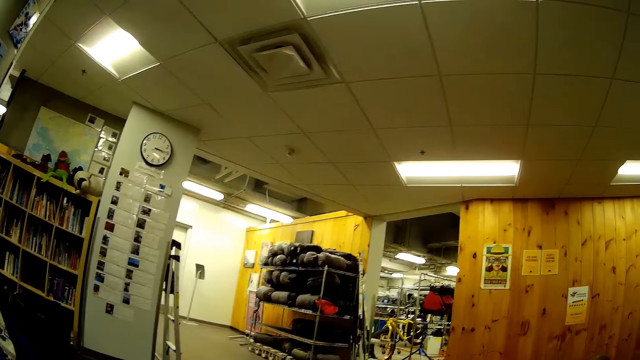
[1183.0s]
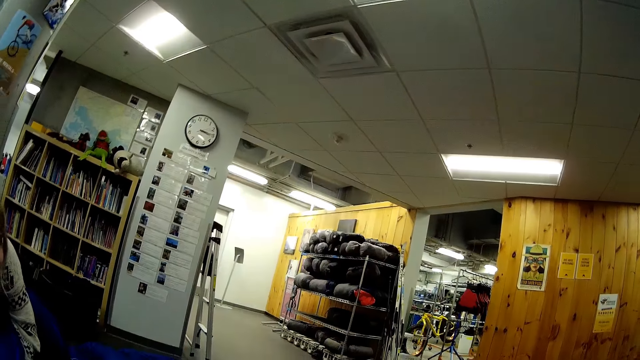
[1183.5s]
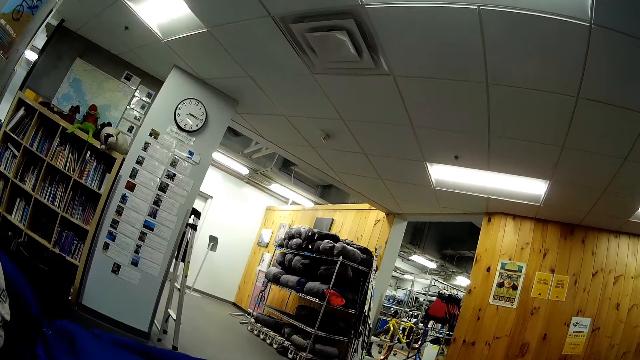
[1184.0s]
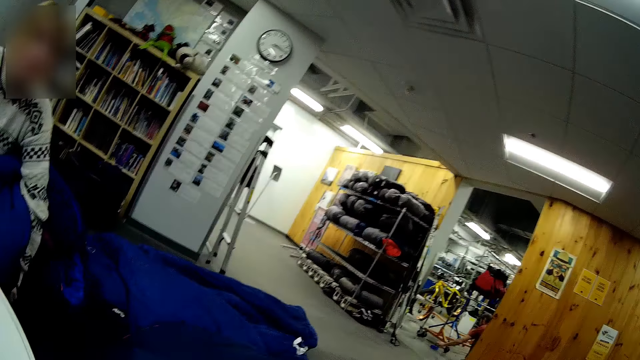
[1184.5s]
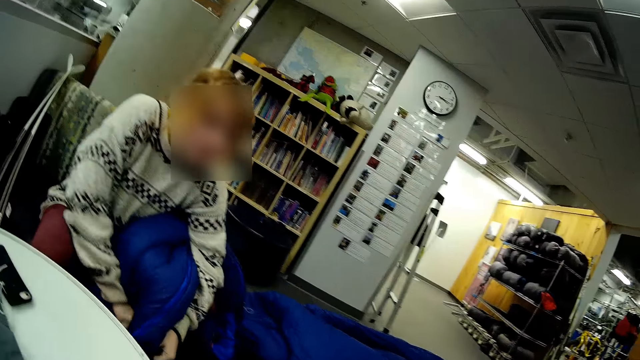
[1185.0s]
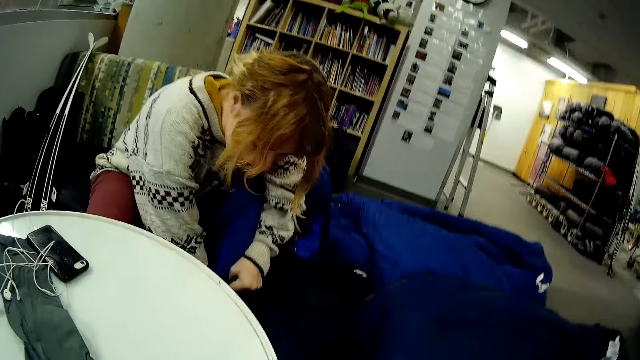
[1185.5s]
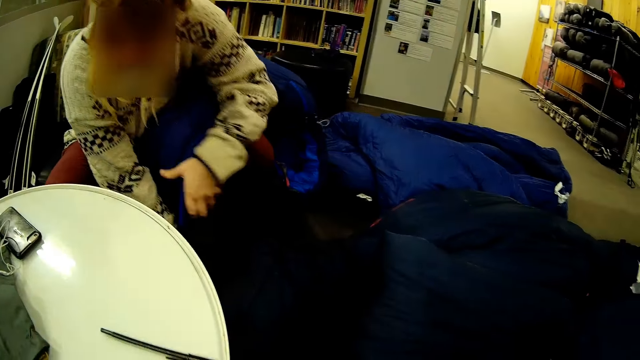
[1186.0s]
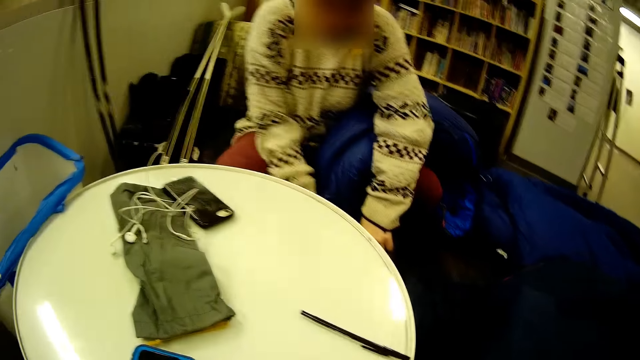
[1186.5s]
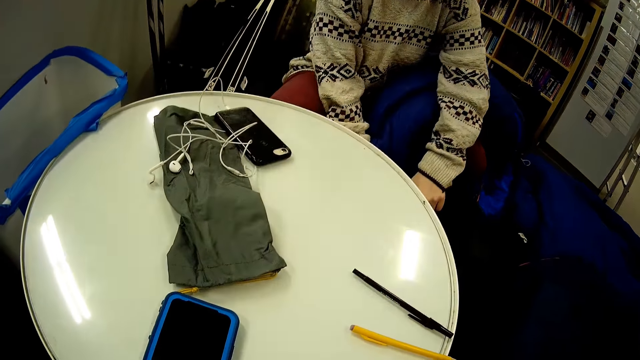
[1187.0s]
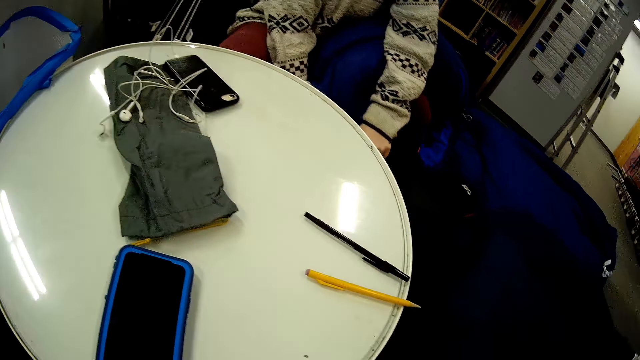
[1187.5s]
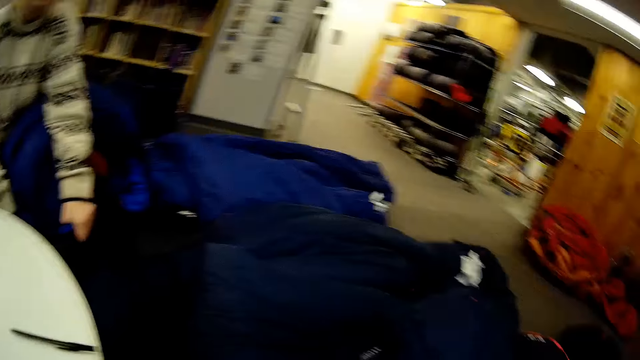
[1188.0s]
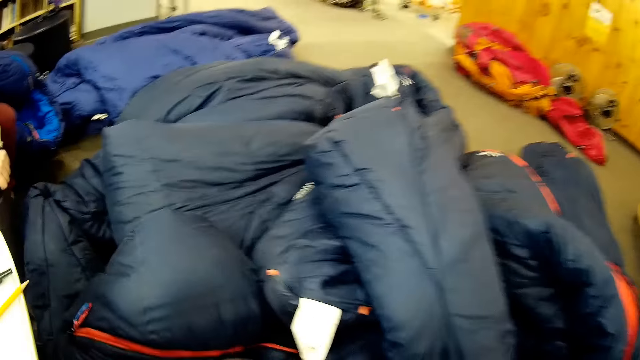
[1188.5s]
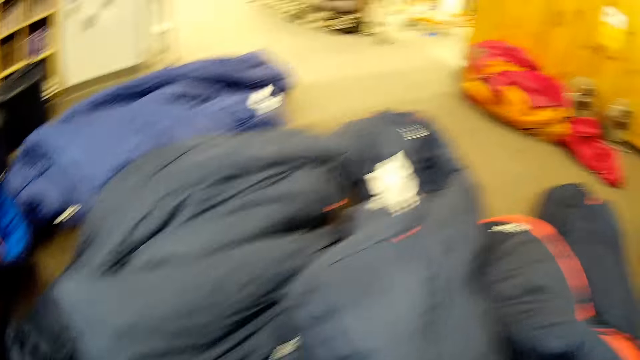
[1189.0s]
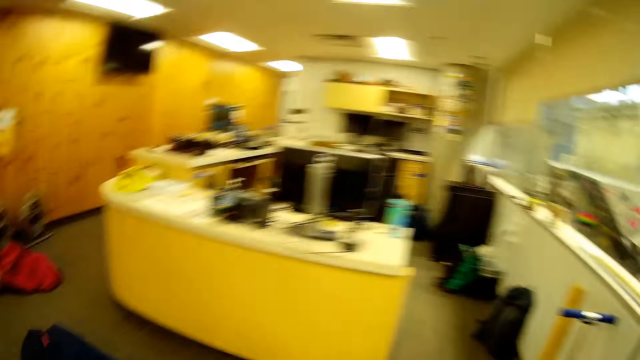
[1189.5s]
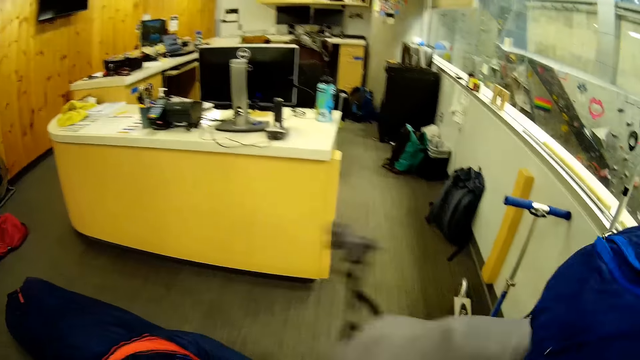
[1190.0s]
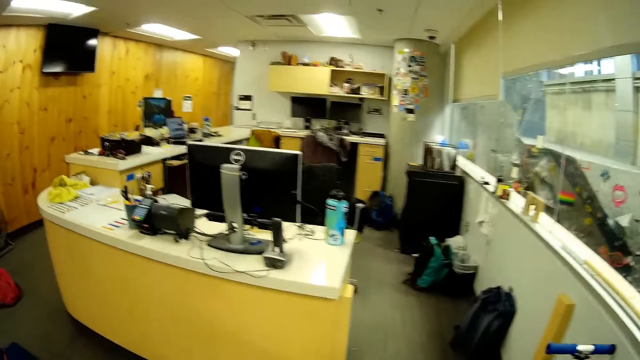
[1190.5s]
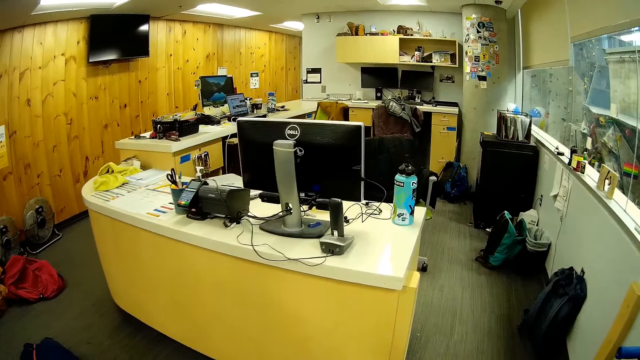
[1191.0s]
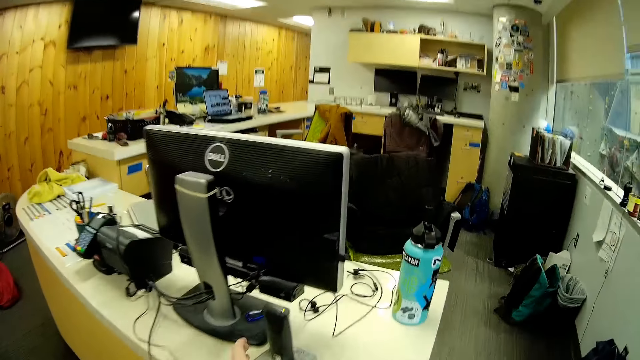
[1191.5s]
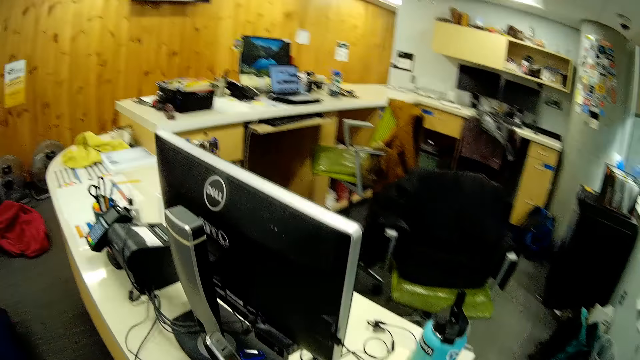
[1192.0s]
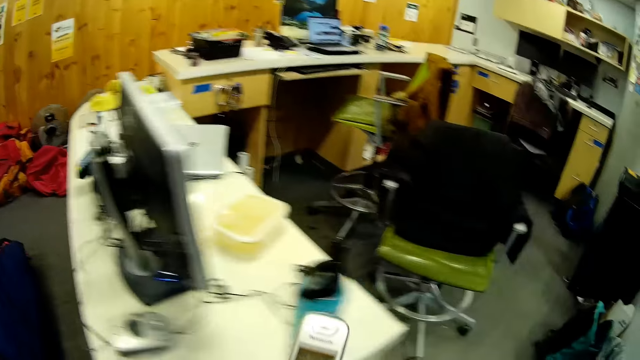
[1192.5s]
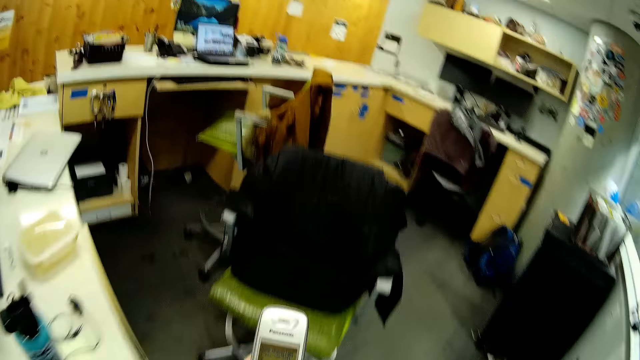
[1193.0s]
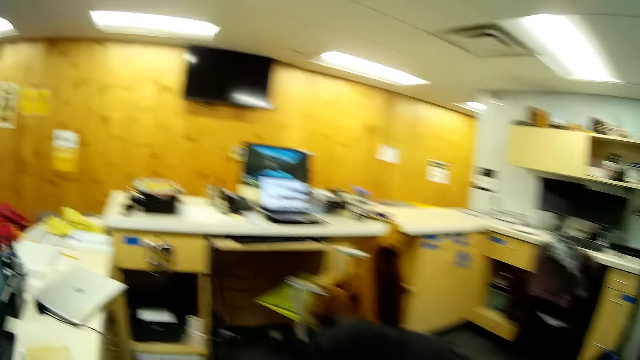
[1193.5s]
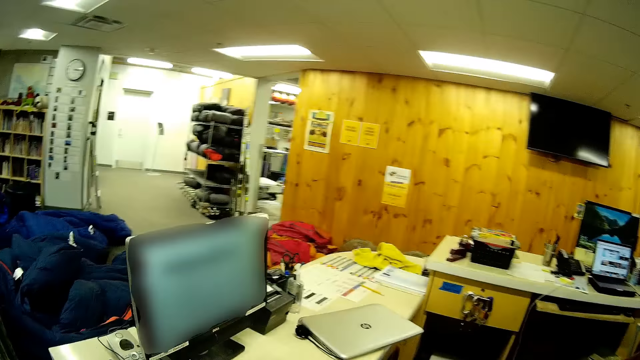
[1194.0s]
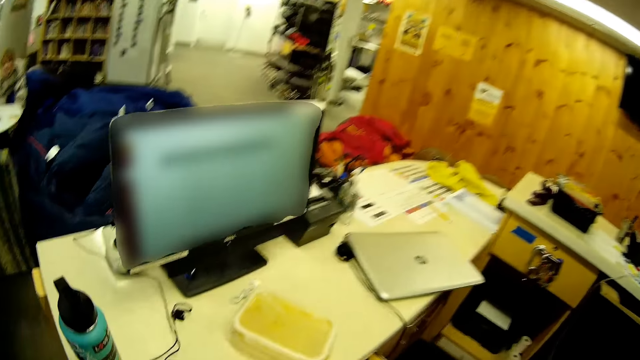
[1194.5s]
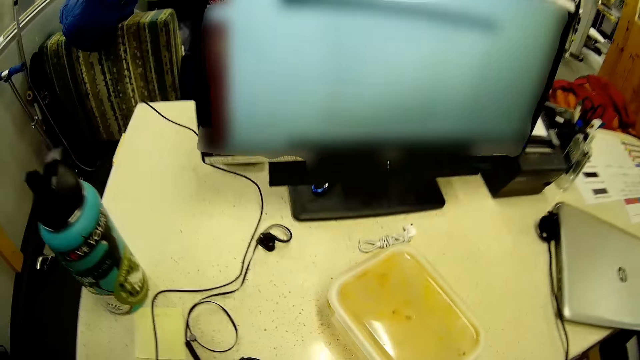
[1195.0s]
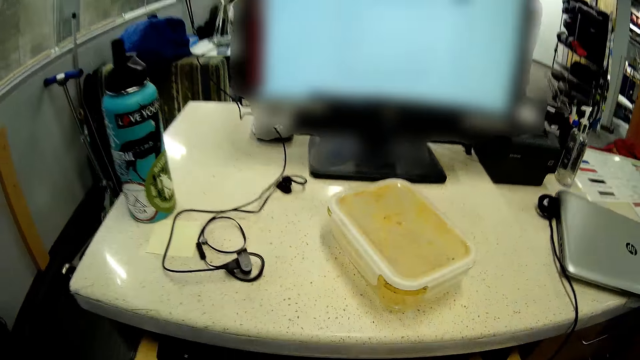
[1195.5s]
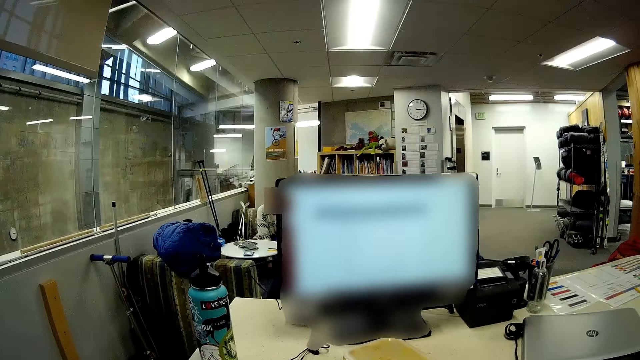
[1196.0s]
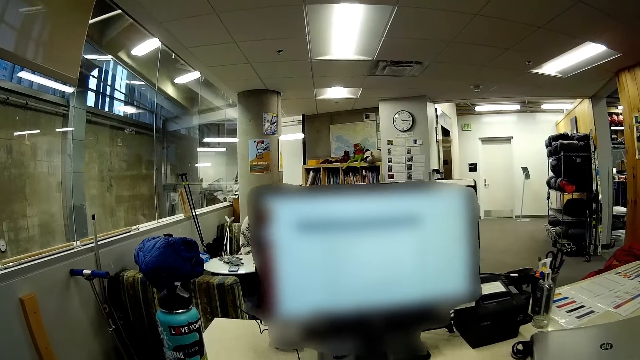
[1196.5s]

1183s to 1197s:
The camera wearer stands up. They walk near the desk and receive the phone.

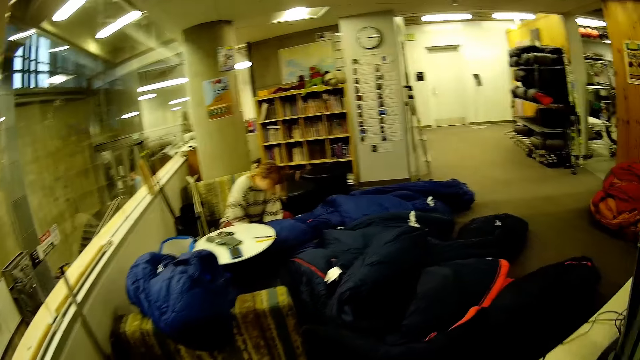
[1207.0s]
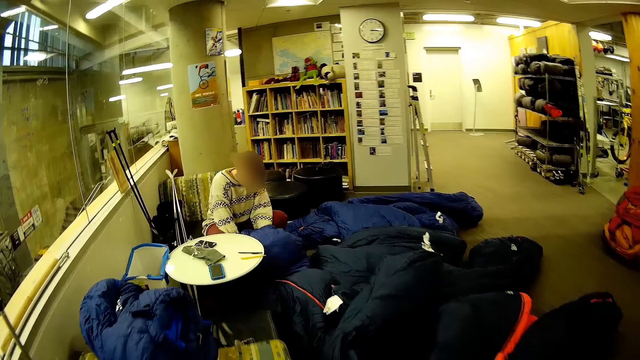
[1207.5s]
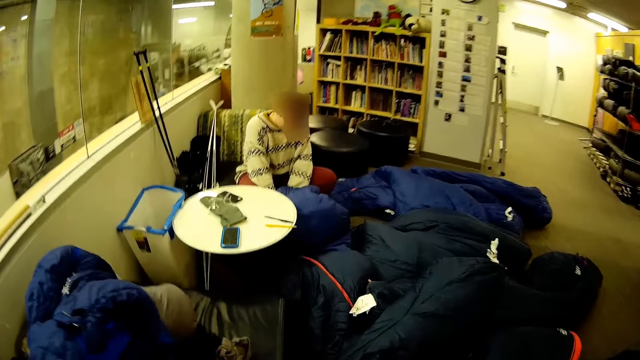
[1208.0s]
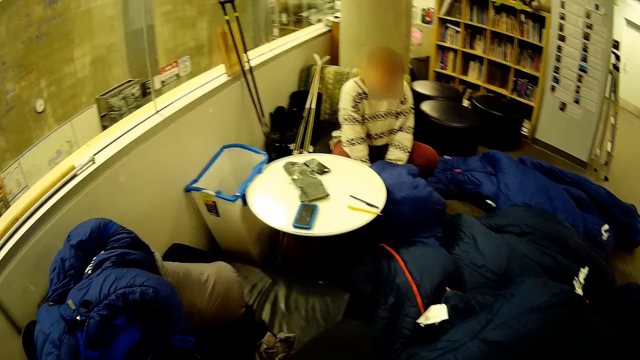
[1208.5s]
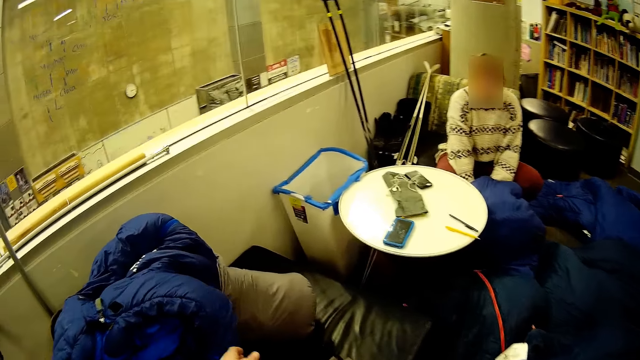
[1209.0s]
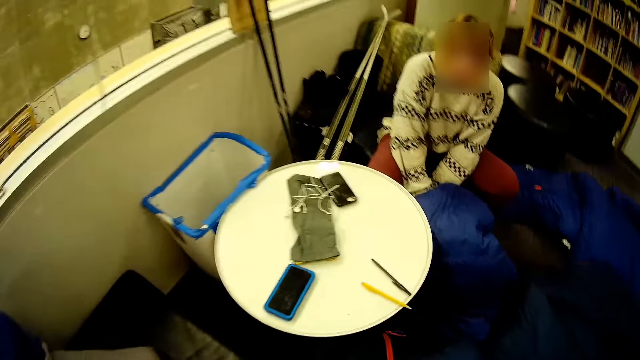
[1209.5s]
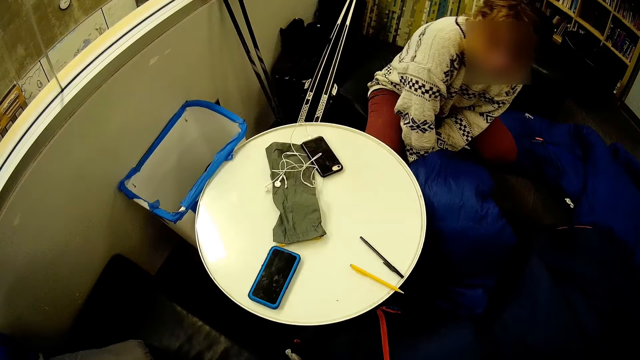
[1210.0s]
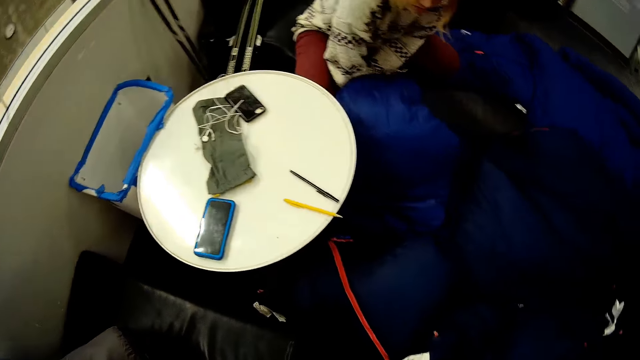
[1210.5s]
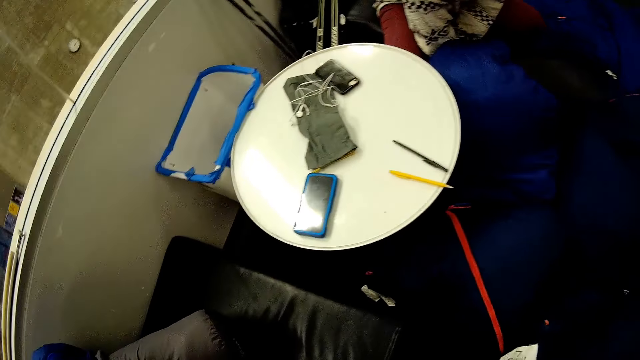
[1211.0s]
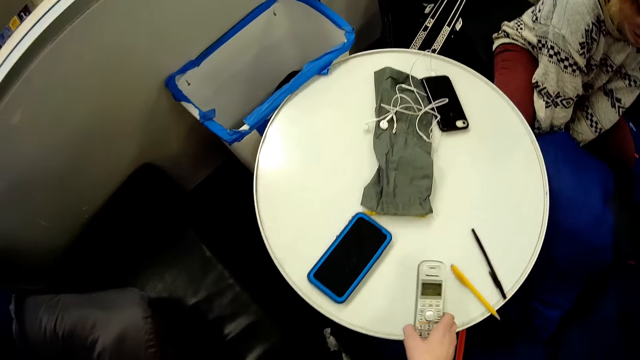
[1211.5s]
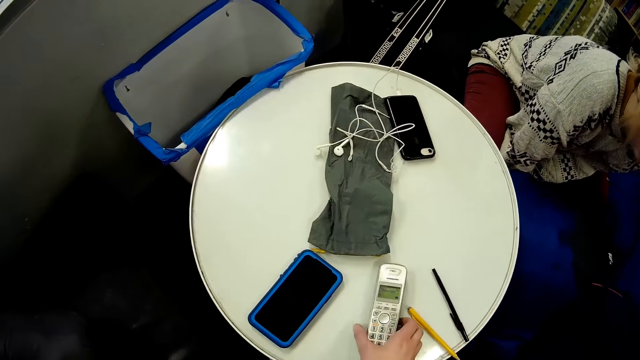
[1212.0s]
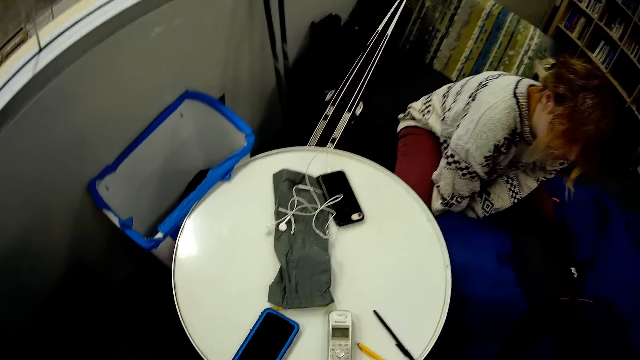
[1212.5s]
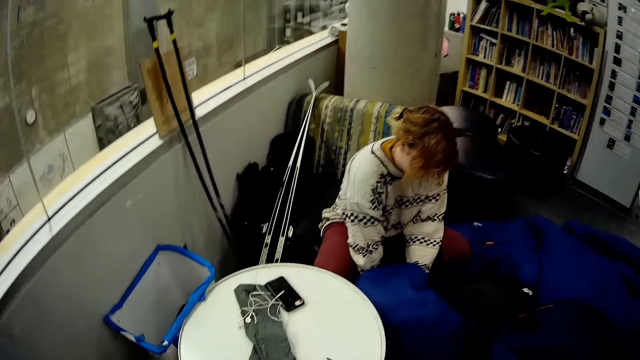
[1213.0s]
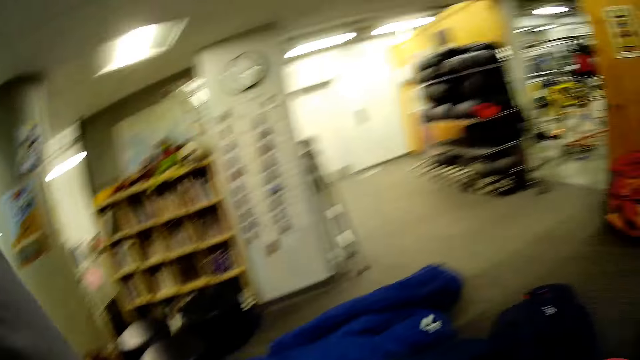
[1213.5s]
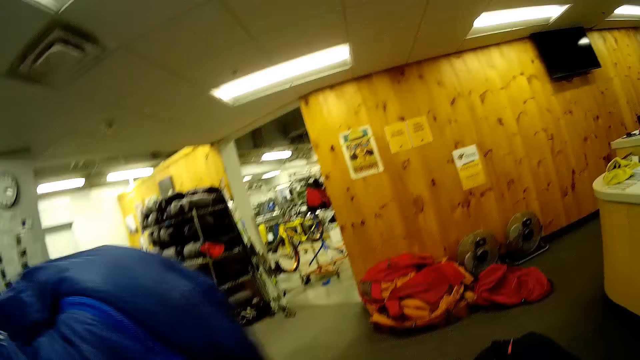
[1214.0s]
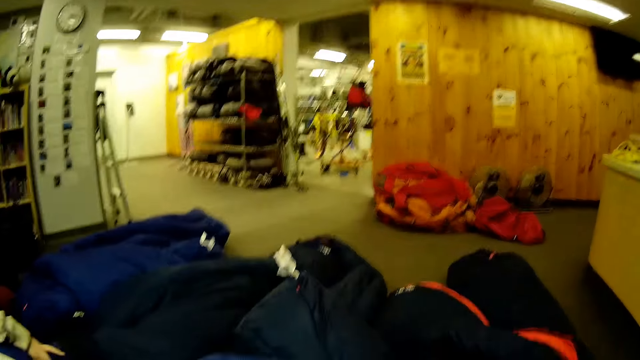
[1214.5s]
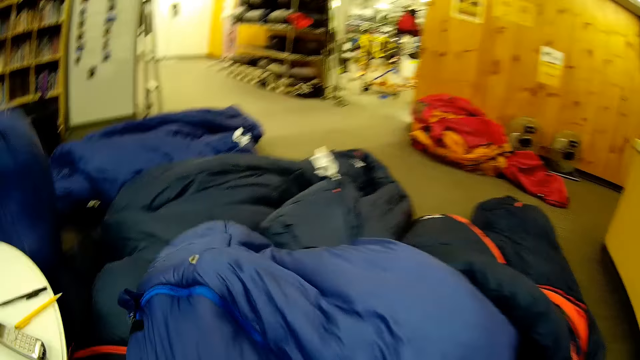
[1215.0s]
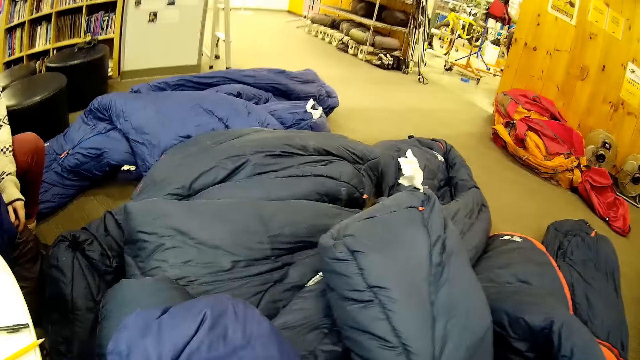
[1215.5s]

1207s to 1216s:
The camera wearer returns, sits down and puts the phone or remote on the table.
